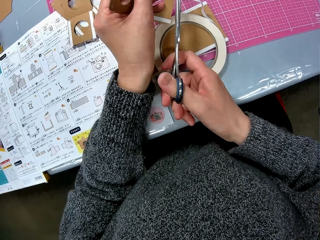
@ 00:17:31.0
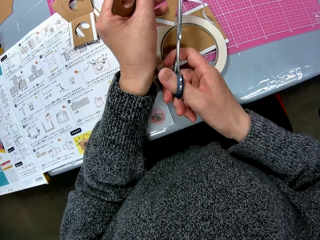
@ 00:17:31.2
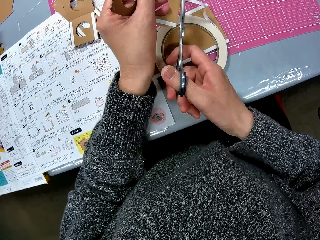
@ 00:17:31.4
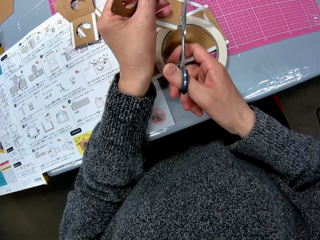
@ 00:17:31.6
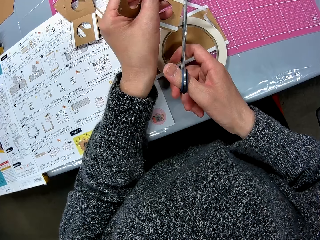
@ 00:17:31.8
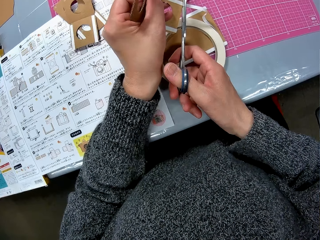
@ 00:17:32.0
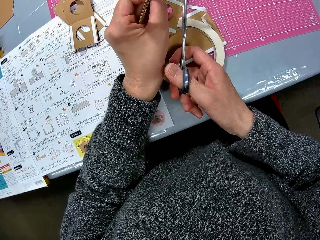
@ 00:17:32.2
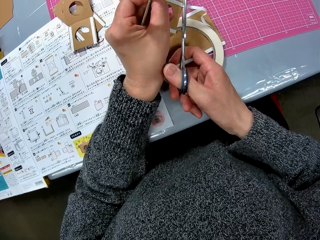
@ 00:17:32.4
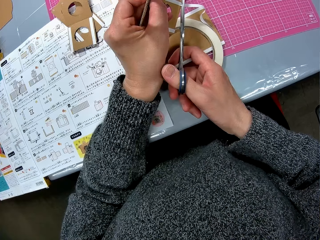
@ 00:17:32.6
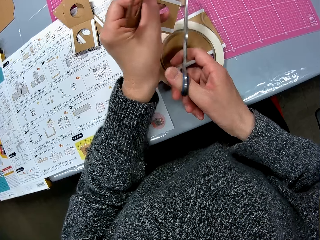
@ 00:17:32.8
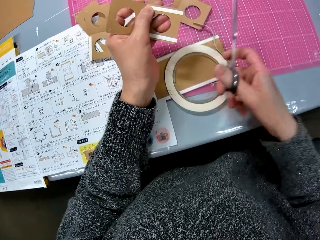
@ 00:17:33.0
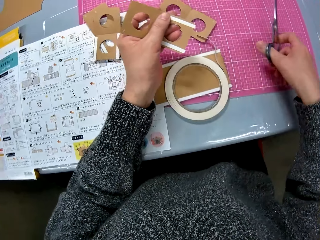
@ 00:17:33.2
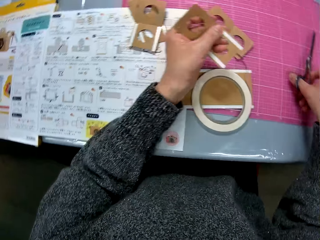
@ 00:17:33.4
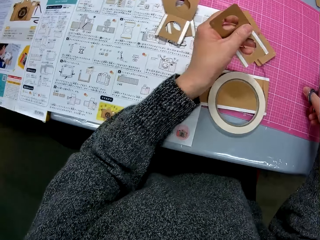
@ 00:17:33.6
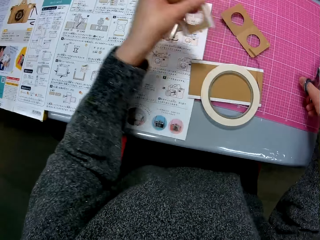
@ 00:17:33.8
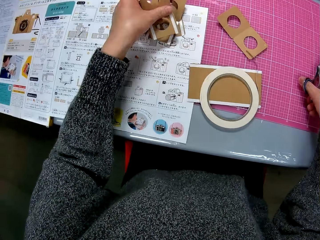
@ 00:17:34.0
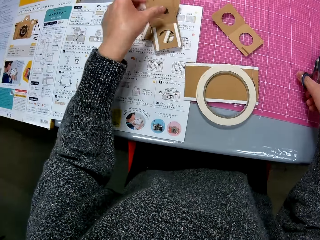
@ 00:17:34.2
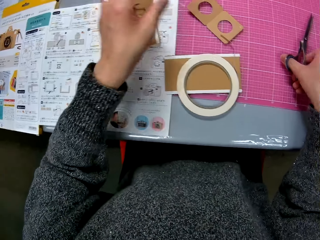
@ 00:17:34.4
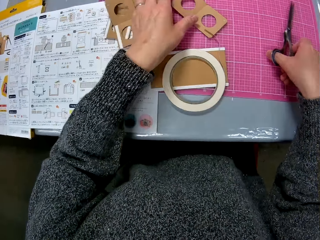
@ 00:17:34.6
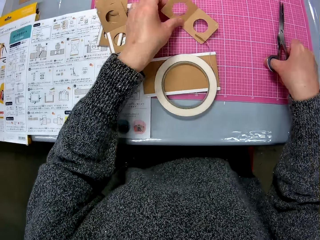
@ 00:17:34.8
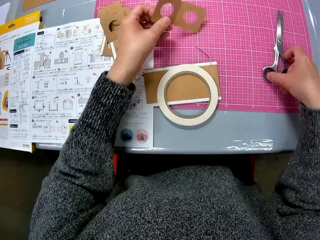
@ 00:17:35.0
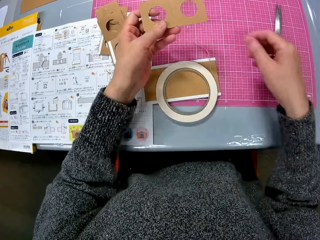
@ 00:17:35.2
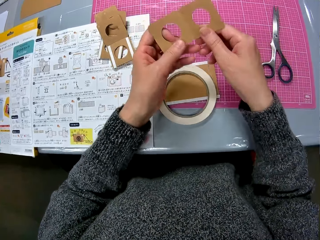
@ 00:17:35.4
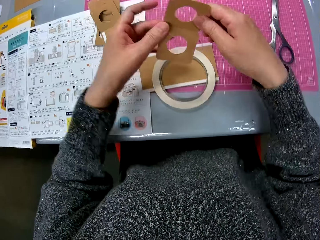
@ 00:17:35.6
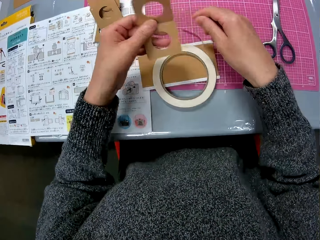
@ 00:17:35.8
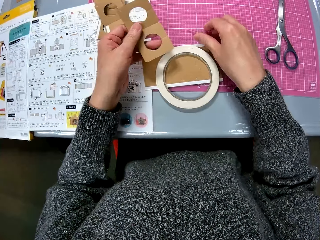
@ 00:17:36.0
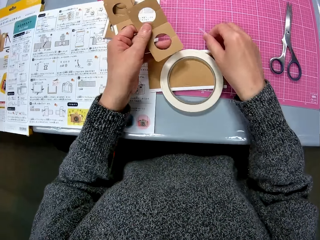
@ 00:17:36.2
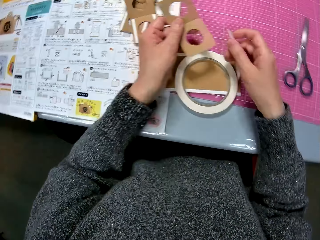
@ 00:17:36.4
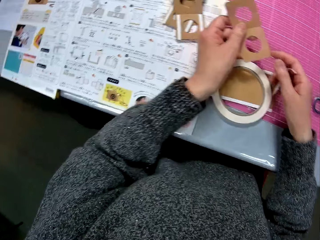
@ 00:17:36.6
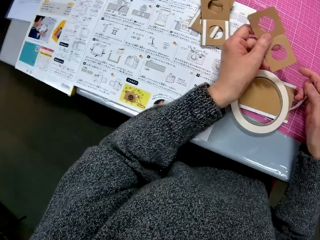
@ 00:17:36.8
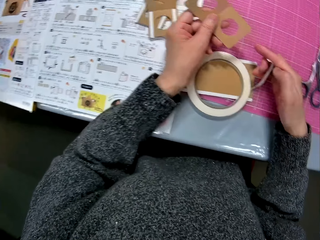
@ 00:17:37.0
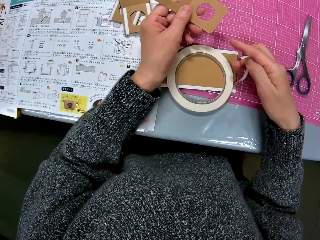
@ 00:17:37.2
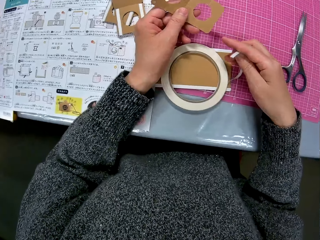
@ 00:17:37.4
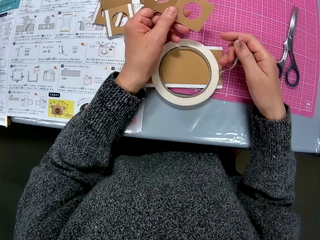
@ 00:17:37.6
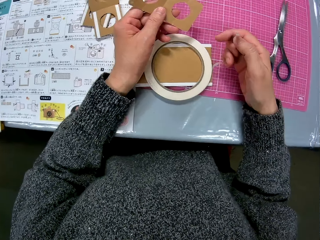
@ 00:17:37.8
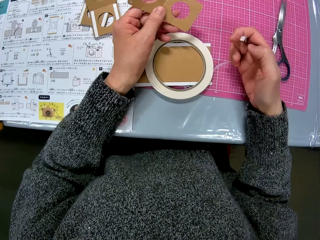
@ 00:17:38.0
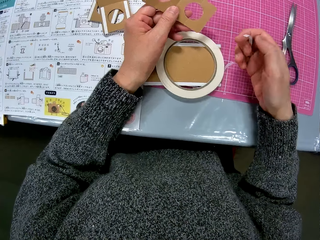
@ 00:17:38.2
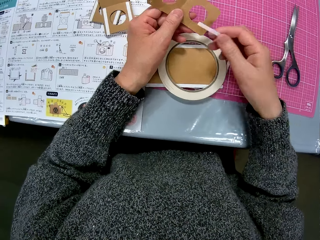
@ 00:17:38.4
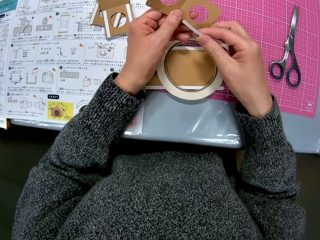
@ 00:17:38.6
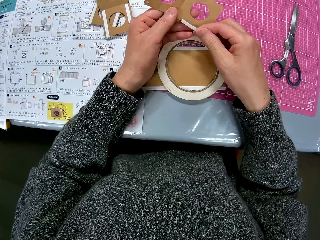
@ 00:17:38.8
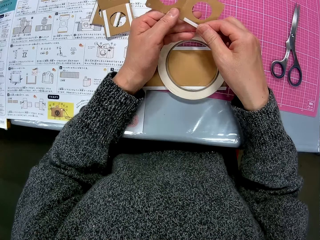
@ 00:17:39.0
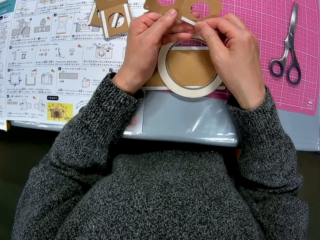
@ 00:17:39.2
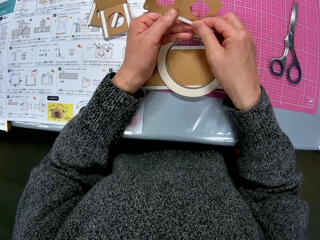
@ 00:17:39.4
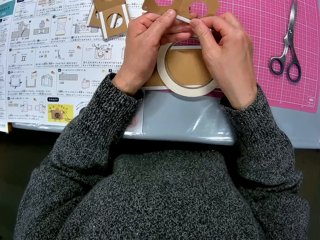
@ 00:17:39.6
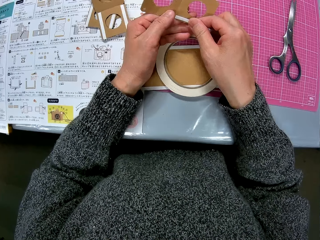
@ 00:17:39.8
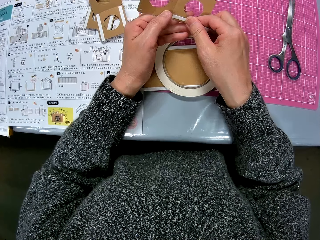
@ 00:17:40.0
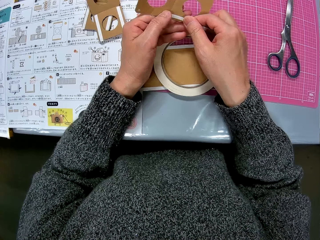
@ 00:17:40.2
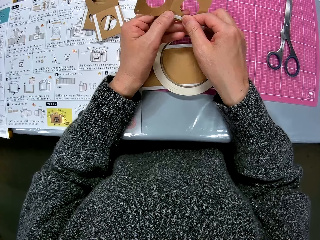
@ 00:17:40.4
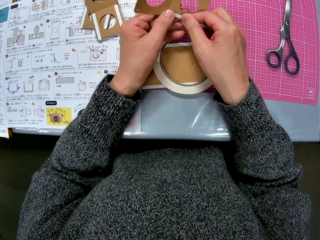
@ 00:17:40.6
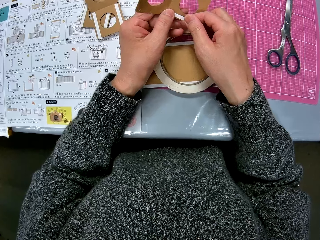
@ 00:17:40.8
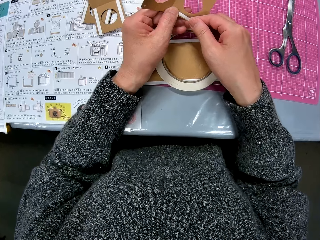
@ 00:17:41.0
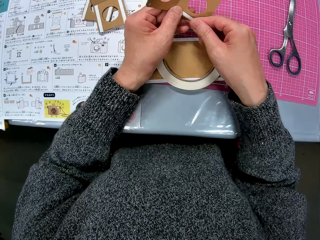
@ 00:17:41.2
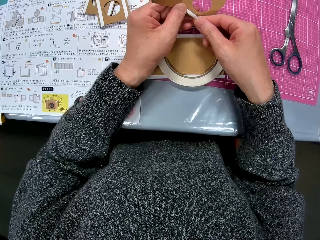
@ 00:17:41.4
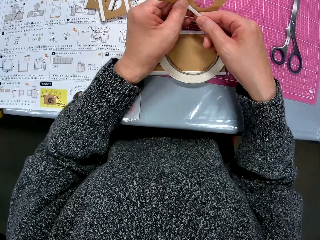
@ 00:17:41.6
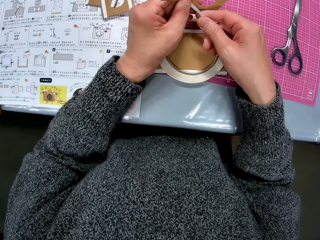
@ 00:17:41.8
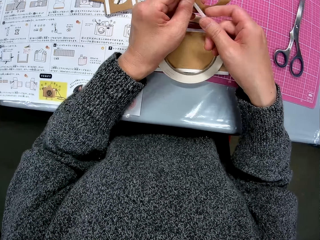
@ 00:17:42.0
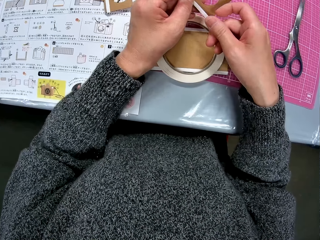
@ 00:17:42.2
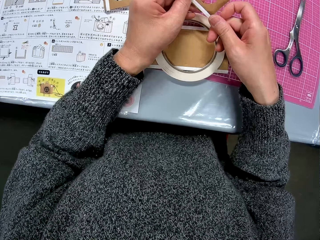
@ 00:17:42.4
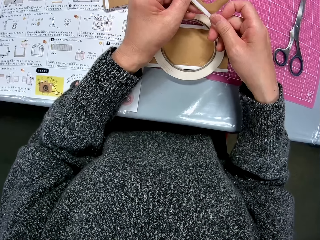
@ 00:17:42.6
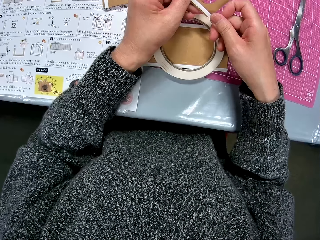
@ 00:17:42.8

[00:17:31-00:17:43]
The camera wearer moves her hand towards the tape. She cuts the cello tape on the cardboard with the scissors in her right hand. She moves her hand forwards. She places the scissors on the cutting mat. She moves her hand forwards. She drops the sixth cardboard on the table. She moves her hand towards the cardboard piece on the table. She holds the cardboard piece with her hand. She picks up the seventh cardboard from the sheet. She moves her hand towards the cardboard piece. She holds the piece with both her hands. She turns the piece. She moves her hand towards the masking tape. She holds the masking tape with her hand. She pulls on the tape with her hand. She looks around. She places the cello tape on the cardboard.

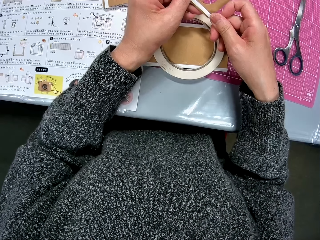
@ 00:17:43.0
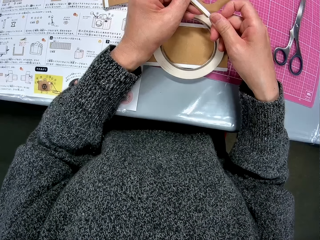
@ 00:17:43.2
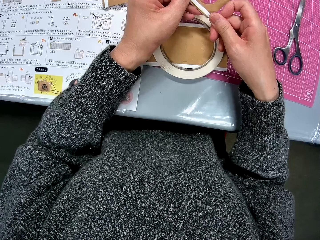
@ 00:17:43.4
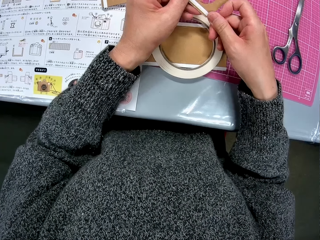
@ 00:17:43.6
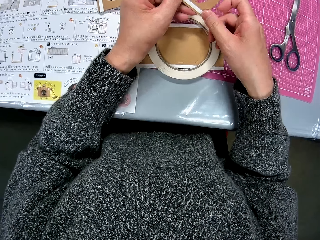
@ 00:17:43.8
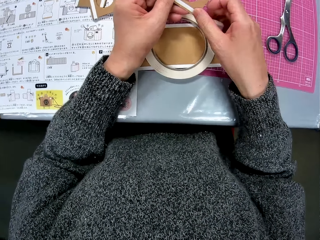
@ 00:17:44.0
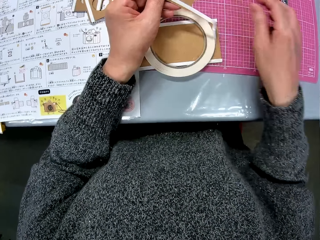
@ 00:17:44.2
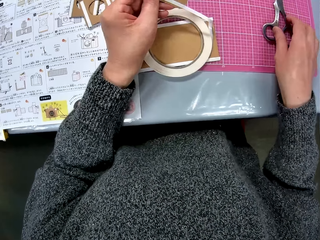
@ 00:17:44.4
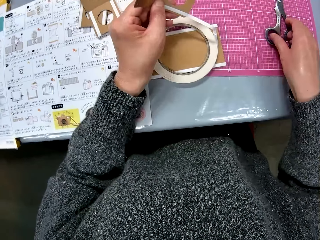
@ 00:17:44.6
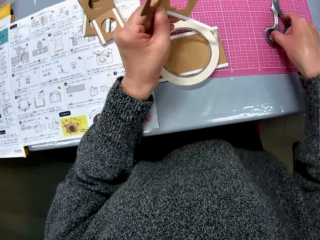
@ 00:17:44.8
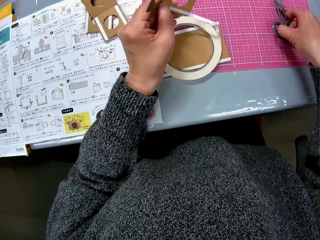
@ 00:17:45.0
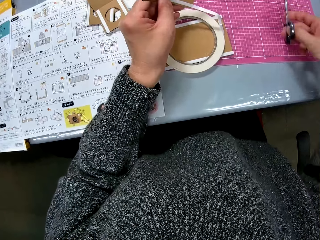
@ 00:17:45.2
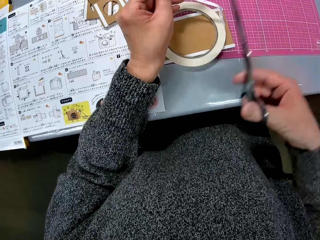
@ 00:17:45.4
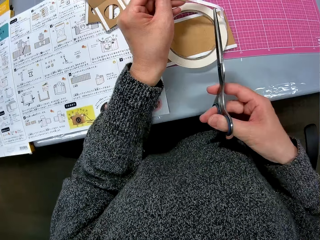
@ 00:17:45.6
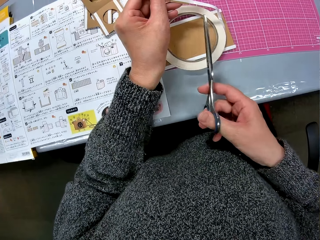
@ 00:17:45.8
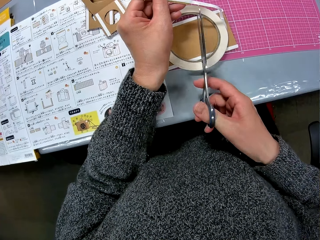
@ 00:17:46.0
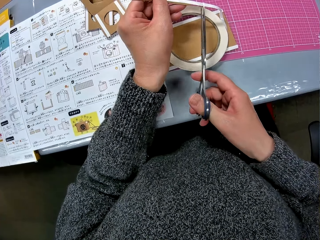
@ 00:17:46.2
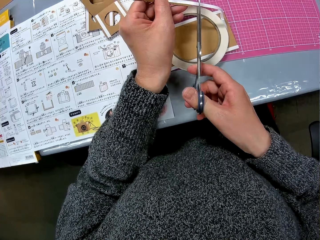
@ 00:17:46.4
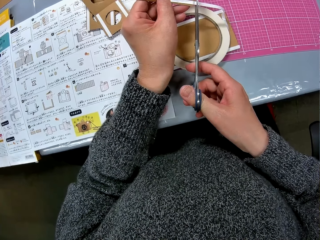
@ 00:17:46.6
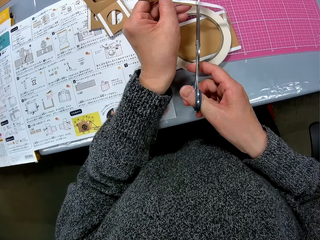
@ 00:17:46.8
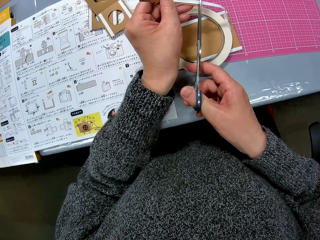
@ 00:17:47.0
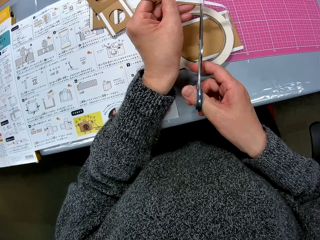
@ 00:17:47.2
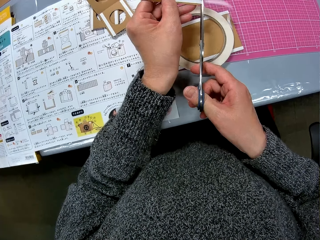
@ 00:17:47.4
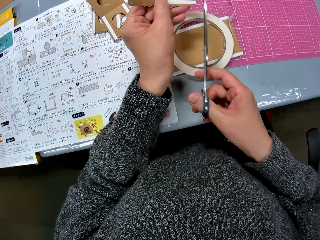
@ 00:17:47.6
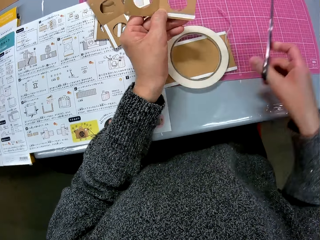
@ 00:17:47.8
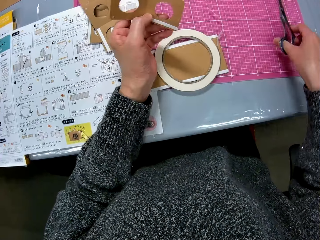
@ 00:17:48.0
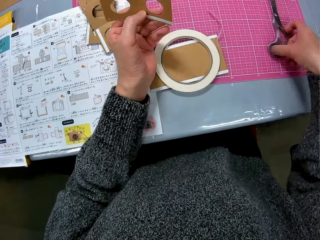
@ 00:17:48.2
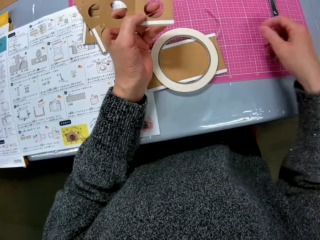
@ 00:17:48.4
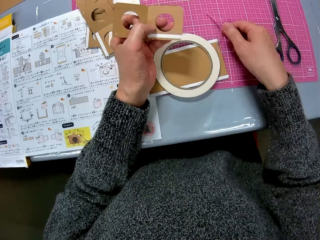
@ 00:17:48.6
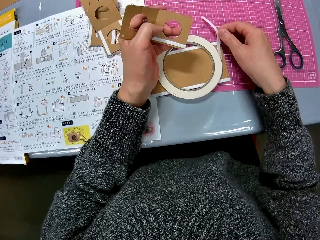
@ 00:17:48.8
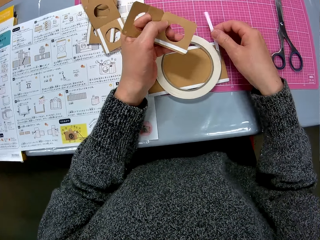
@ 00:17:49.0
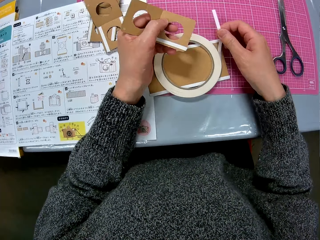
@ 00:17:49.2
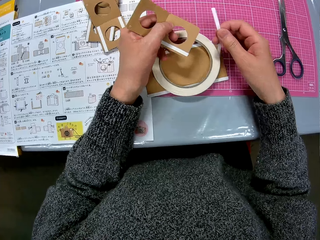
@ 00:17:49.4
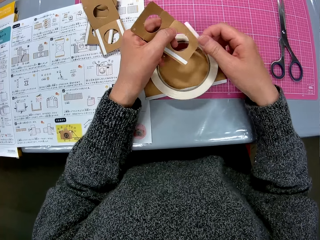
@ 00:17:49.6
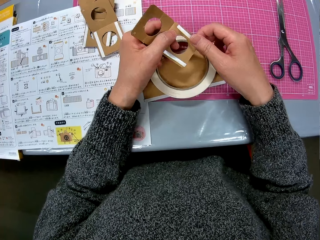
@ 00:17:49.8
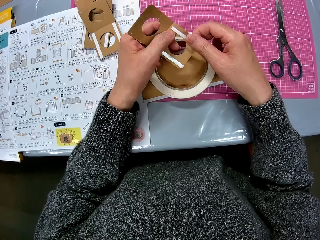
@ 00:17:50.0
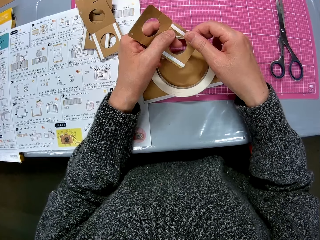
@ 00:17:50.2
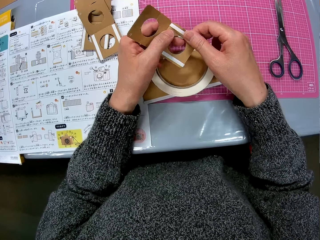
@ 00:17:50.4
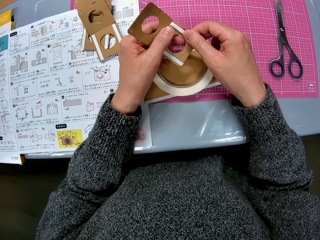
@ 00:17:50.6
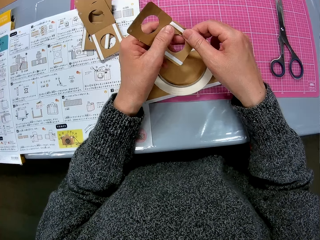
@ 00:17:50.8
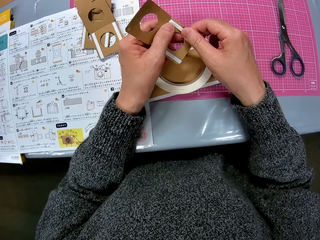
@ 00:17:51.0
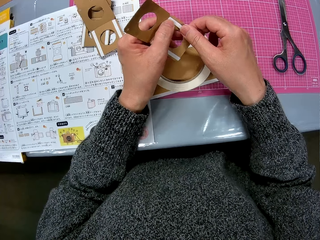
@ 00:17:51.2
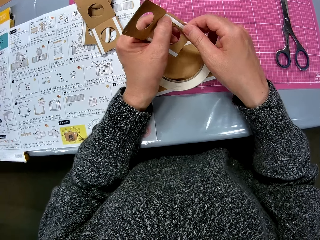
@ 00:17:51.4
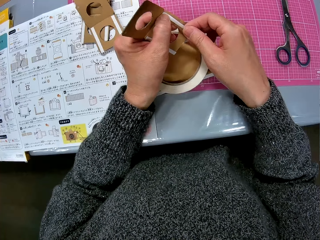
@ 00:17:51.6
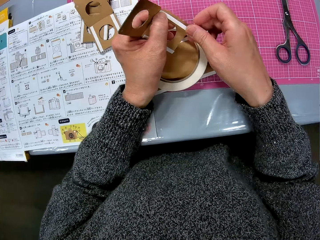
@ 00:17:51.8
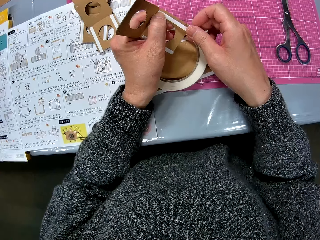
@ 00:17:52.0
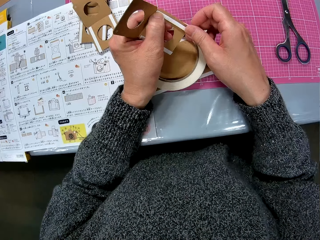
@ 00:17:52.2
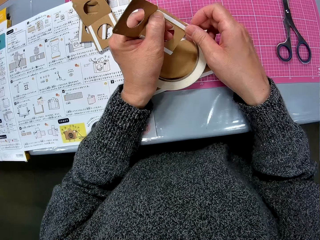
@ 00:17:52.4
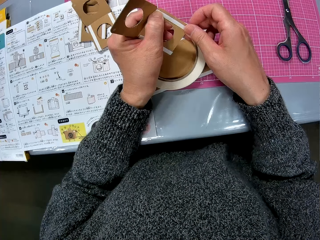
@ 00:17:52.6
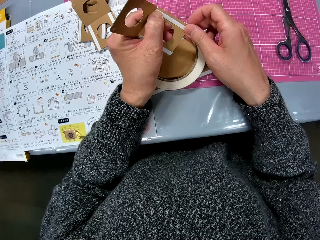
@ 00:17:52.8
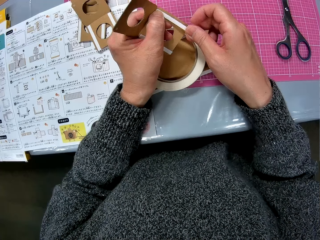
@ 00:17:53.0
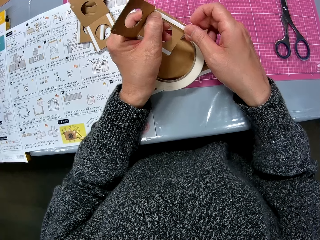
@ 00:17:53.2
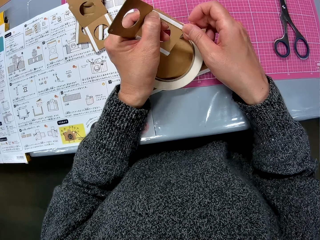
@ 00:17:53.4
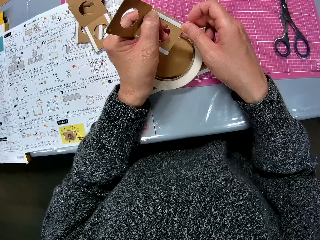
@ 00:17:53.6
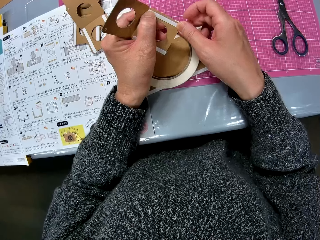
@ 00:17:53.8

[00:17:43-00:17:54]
The camera wearer moves her hand forwards. She picks up the scissors from the table with her right hand. She moves her hand towards the masking tape. She cuts the cello tape on the cardboard with the scissors in her right hand. She moves her hand forwards. She drops the scissors on the table. She moves her hand towards the masking tape. She holds the masking tape with her hand. She pulls on the tape with her hand. She places the cello tape on the same cardboard with her hand.
